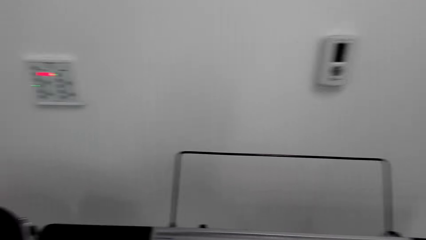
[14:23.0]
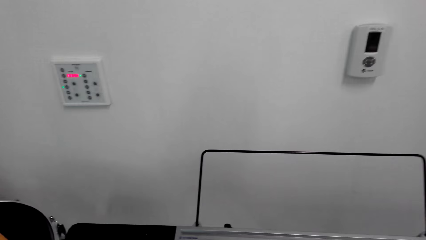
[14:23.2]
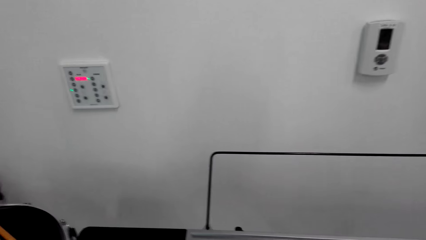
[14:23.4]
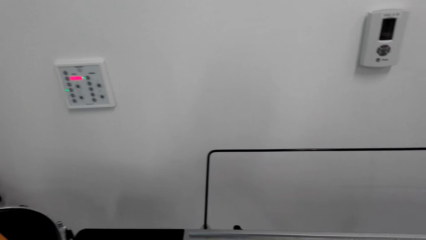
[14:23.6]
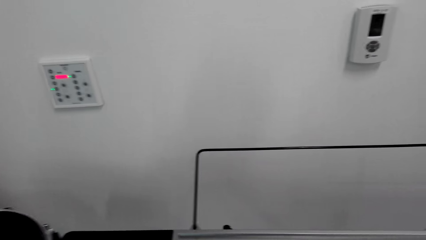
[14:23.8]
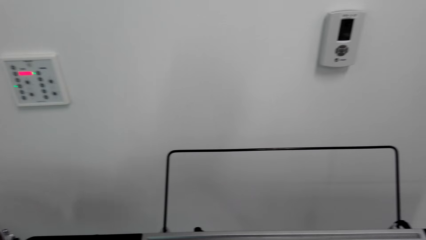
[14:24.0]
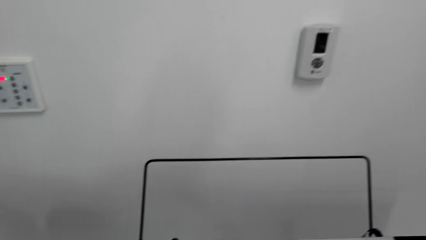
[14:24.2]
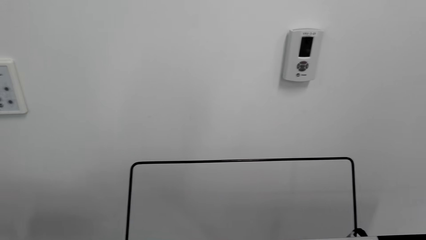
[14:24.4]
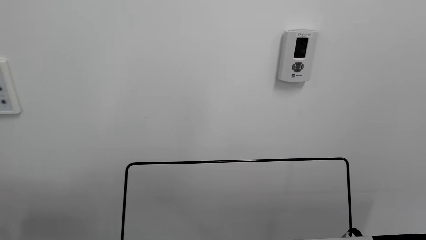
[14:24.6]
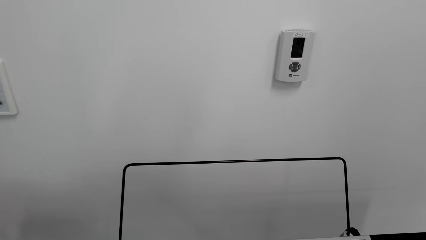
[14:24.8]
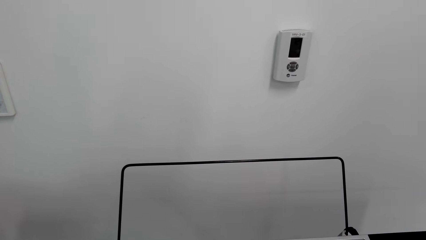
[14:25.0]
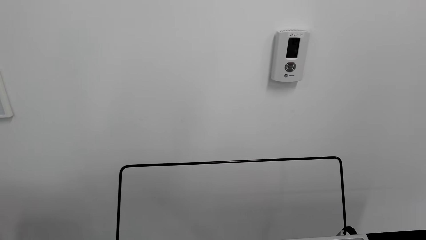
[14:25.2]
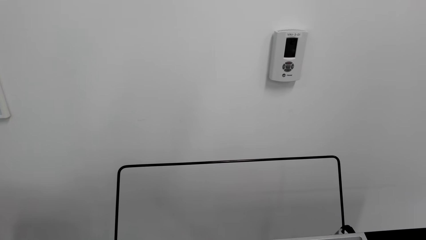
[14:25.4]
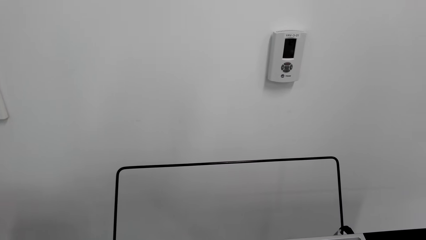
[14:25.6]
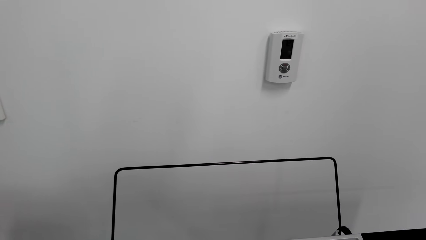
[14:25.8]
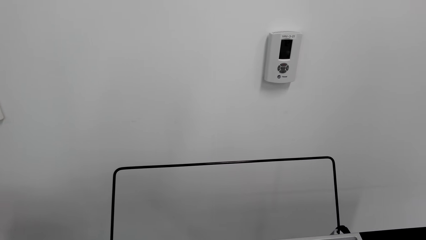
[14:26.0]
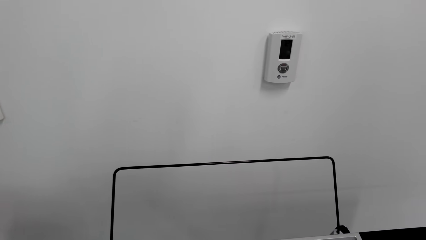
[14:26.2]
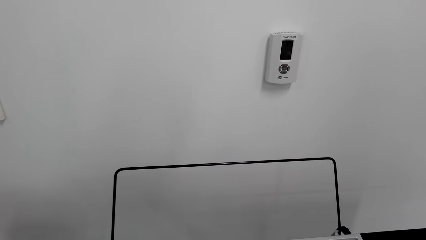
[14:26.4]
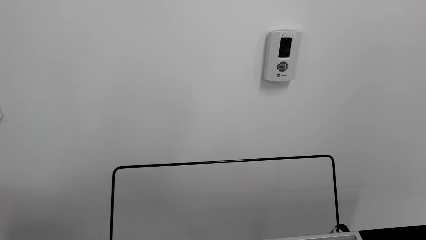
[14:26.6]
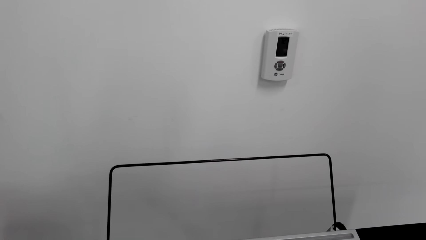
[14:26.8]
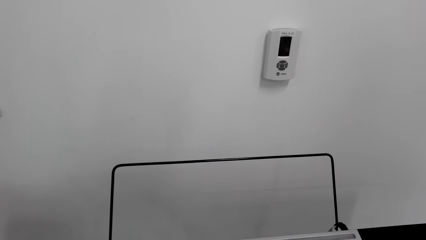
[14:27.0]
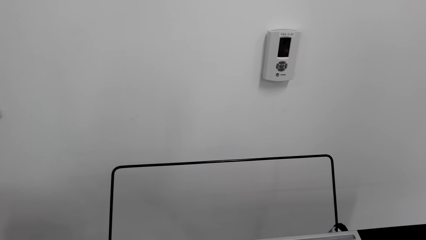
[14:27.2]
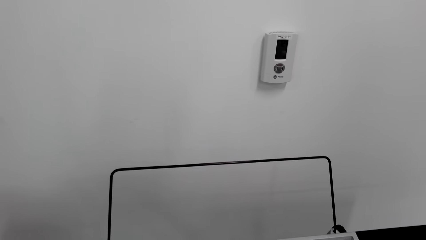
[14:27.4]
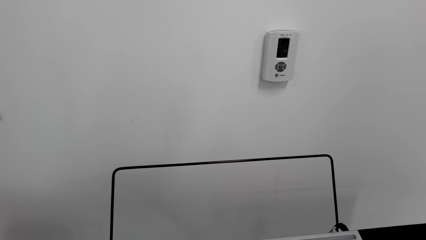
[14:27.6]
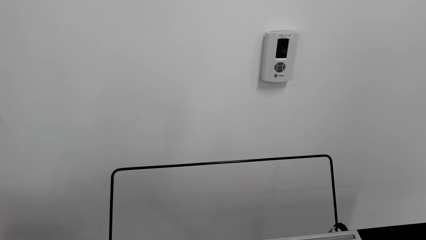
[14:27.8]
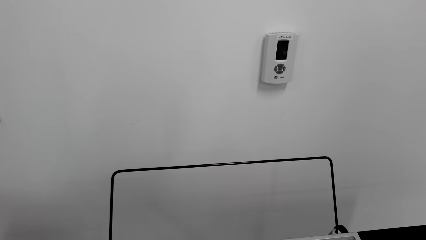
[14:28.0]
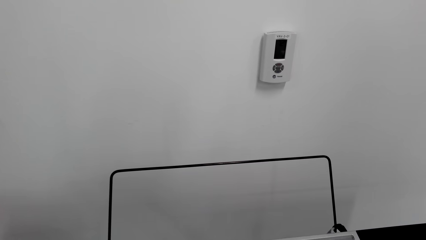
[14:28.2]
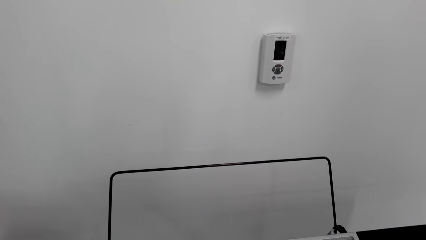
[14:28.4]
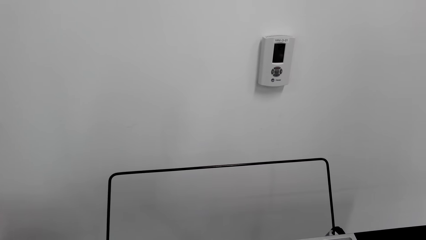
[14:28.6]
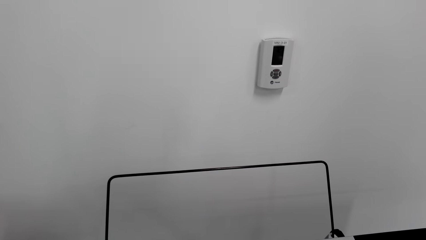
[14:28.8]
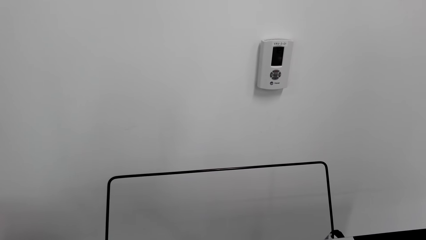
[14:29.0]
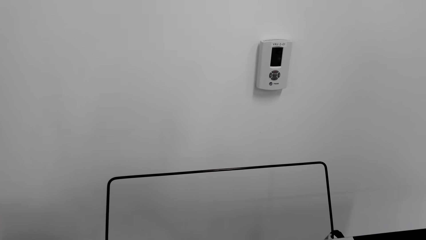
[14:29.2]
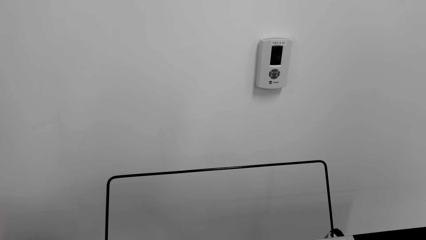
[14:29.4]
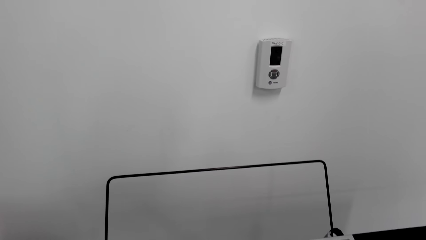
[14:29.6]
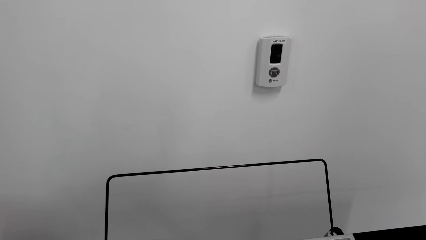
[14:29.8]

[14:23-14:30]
The camera wearer plays the piano.

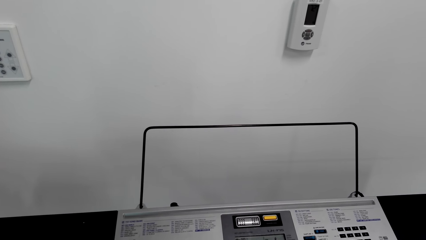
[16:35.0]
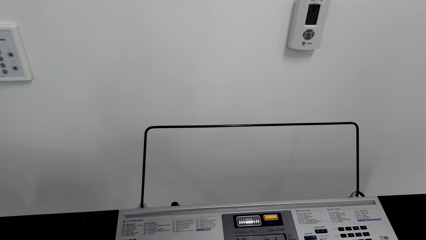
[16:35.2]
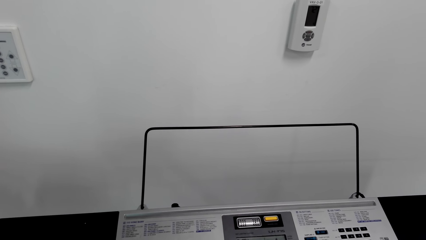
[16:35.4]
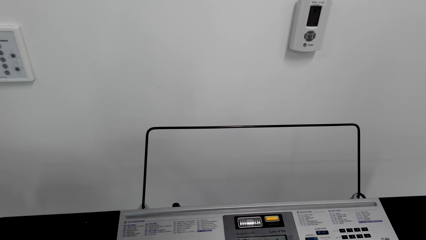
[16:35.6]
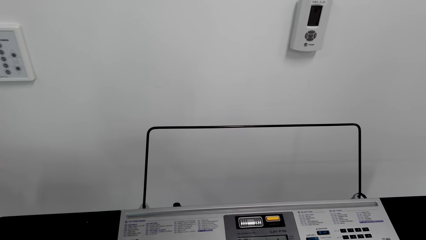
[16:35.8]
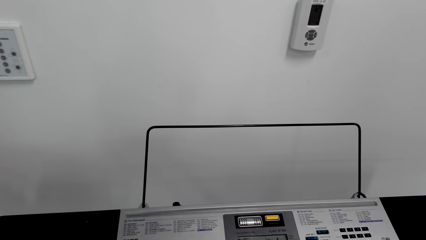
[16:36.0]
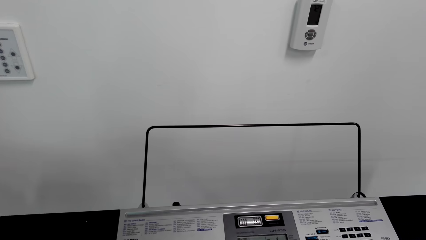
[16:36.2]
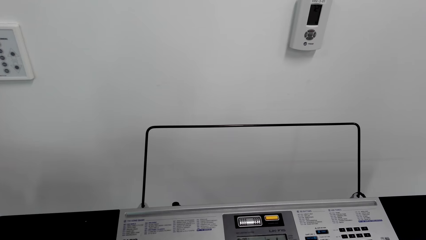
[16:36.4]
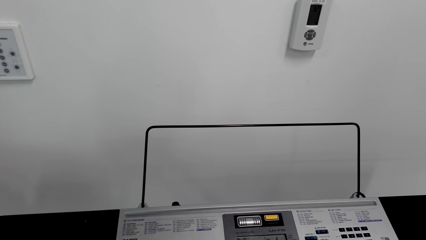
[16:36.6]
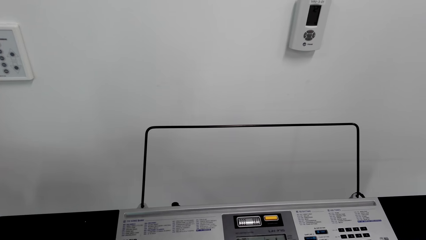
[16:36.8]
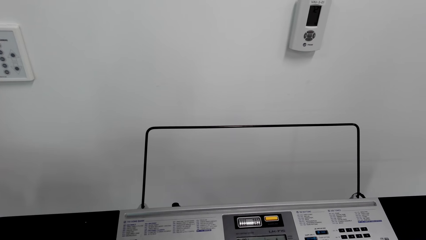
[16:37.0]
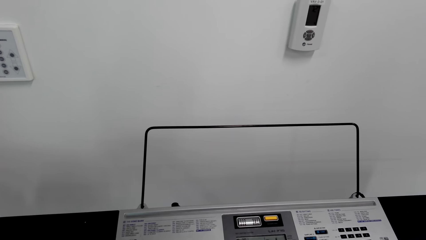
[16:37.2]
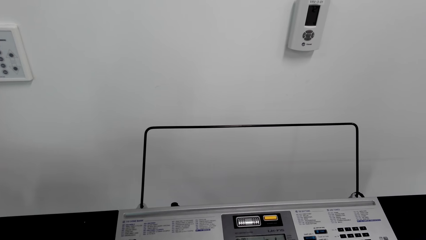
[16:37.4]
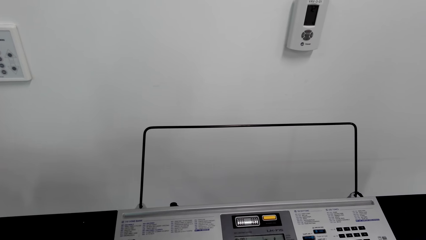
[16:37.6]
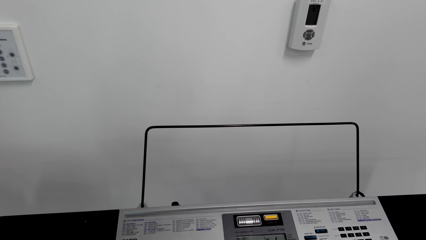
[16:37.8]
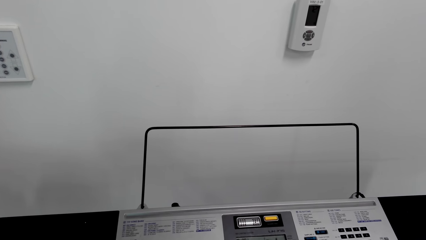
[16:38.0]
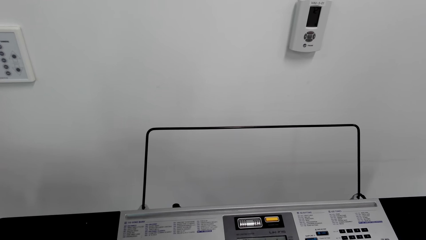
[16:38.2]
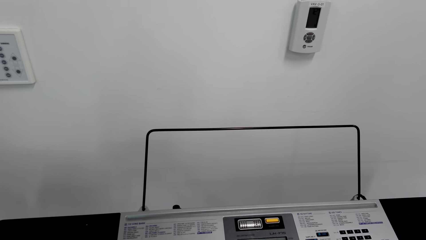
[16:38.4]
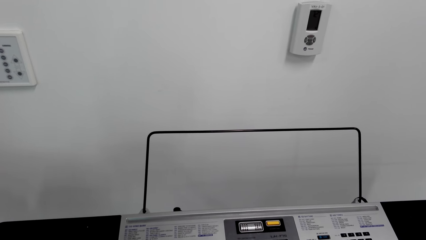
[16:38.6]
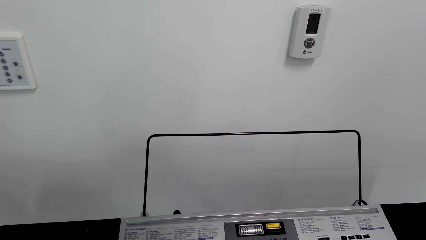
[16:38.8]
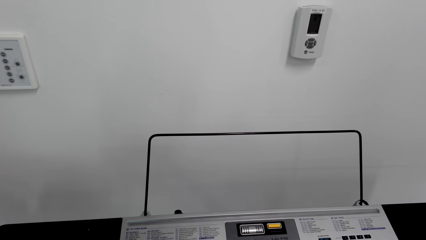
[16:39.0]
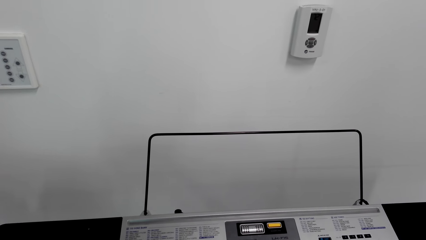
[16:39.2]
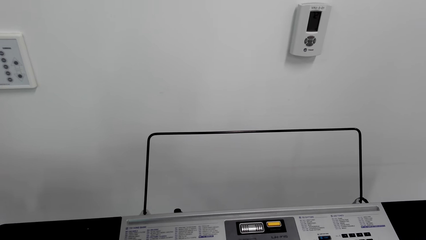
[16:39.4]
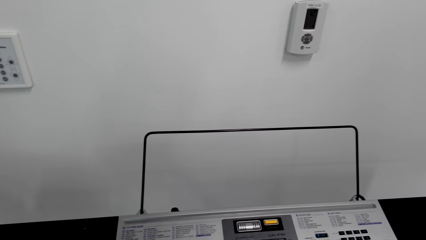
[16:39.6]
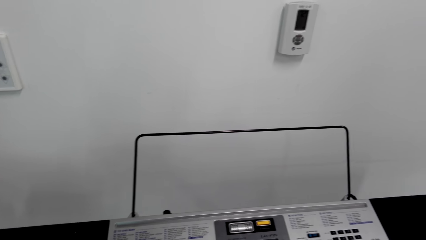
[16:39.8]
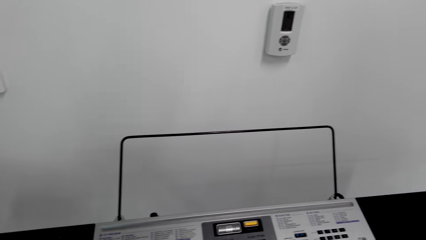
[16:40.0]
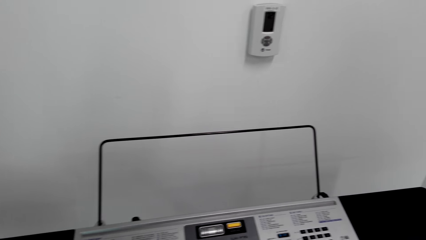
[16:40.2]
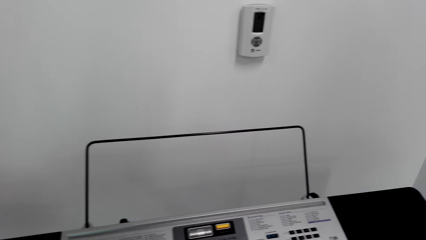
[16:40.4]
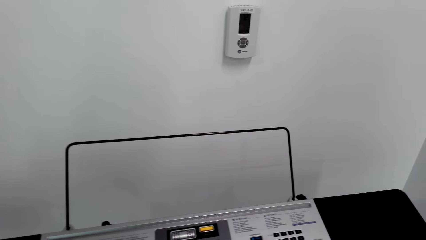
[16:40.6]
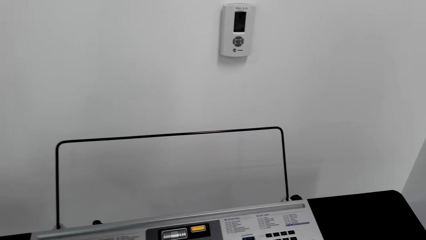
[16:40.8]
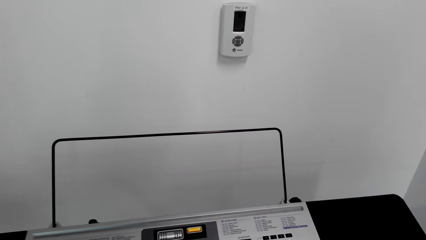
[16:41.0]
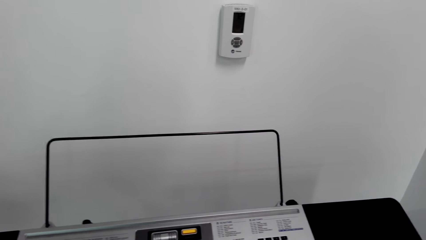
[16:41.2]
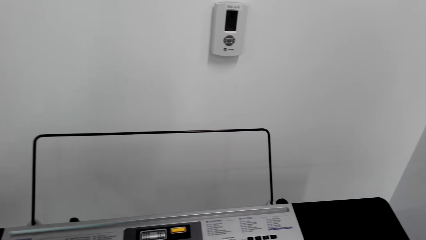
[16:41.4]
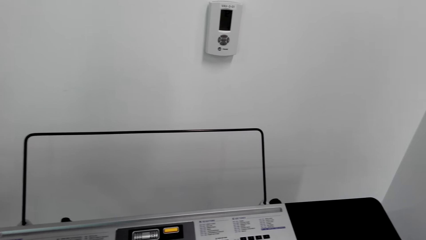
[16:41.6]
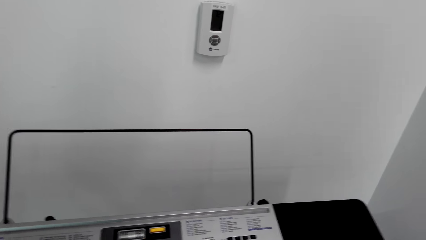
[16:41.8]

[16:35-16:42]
The camera wearer plays piano.

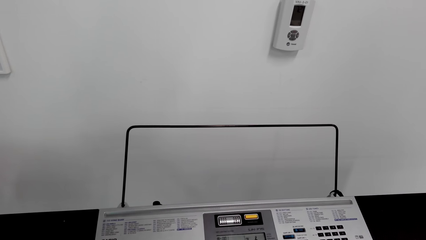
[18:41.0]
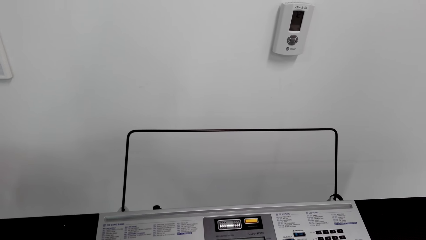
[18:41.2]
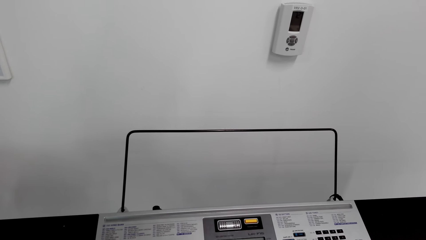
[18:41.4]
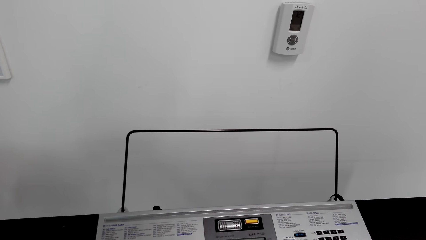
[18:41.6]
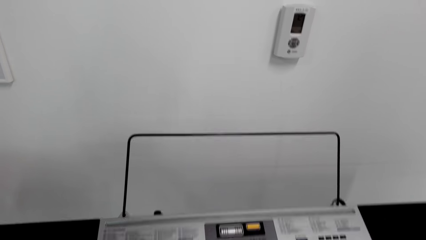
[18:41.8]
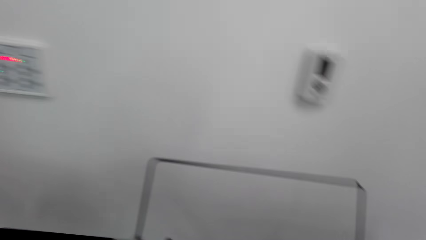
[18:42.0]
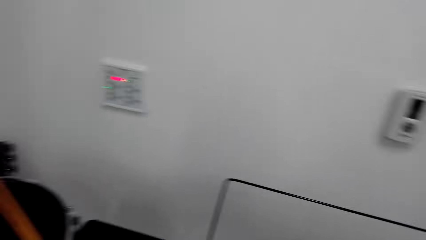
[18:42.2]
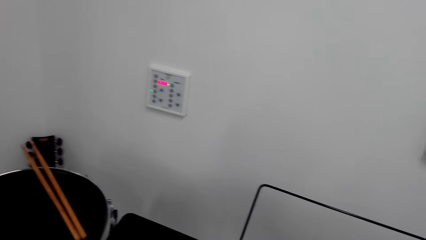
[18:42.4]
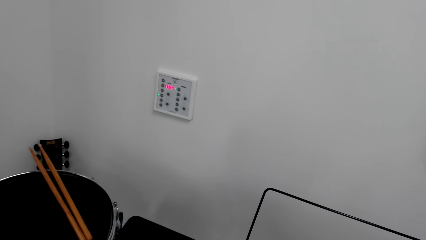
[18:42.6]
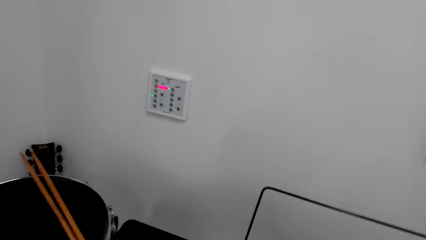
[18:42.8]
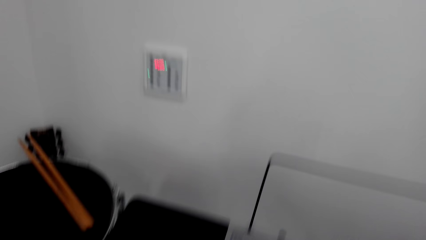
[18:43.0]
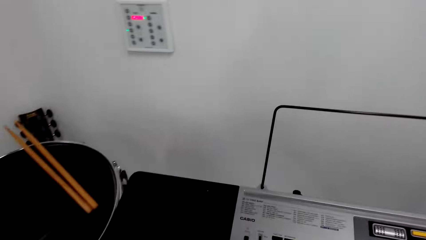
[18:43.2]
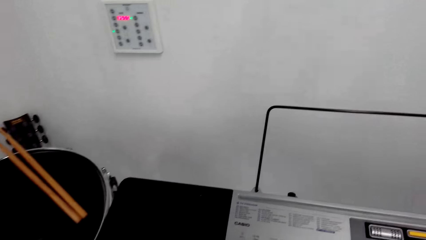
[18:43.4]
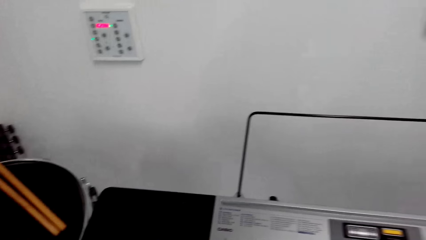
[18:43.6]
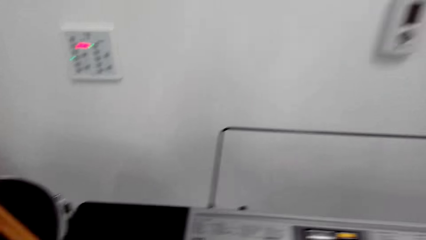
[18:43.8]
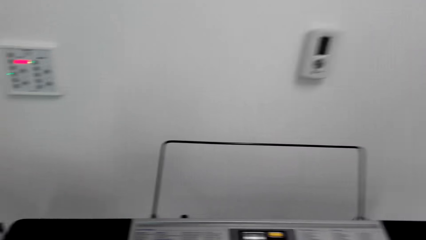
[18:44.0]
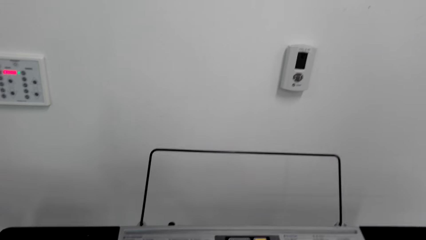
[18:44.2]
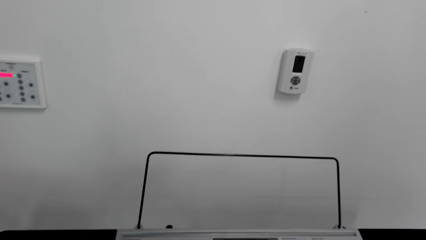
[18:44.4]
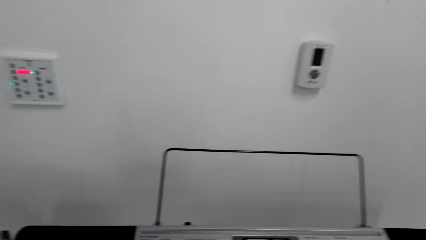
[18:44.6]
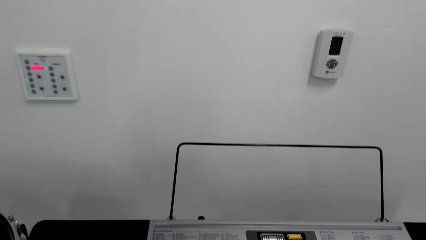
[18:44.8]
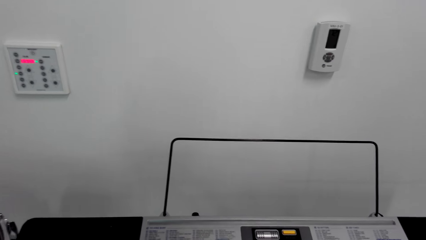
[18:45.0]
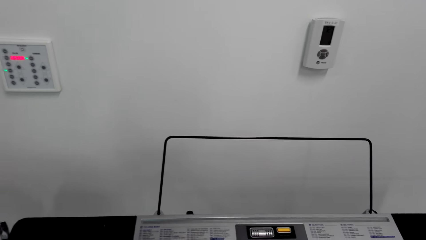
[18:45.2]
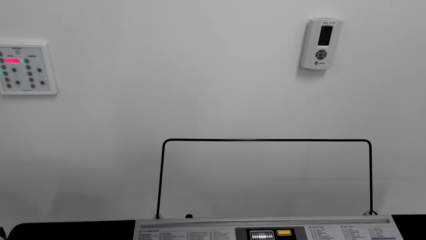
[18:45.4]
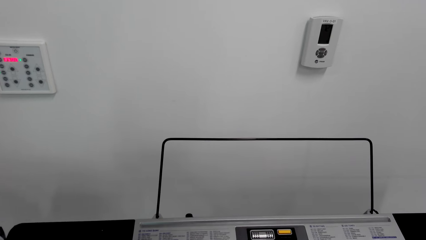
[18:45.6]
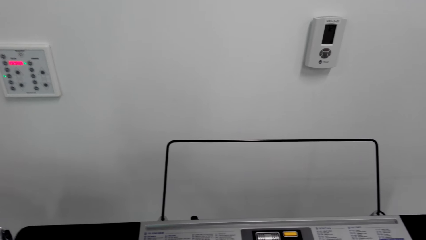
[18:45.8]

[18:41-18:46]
The camera wearer looks around.
